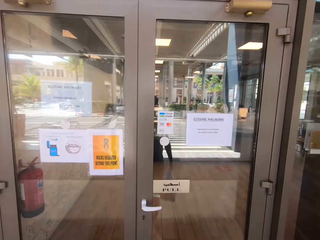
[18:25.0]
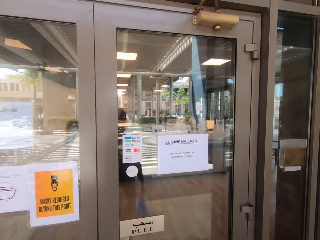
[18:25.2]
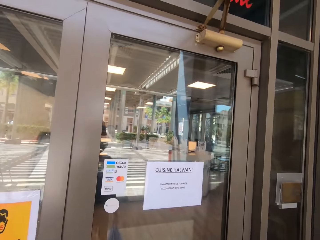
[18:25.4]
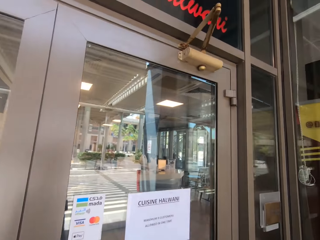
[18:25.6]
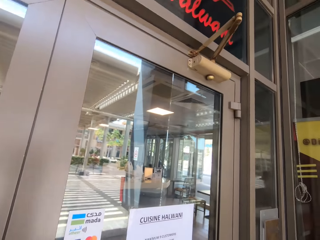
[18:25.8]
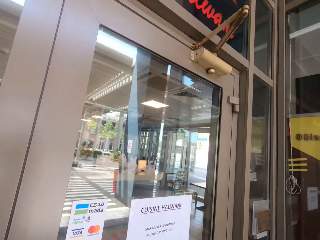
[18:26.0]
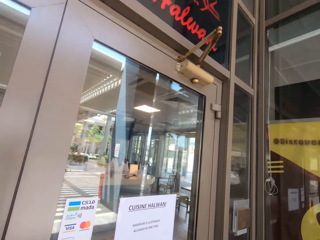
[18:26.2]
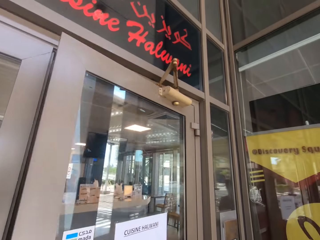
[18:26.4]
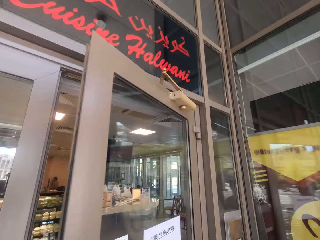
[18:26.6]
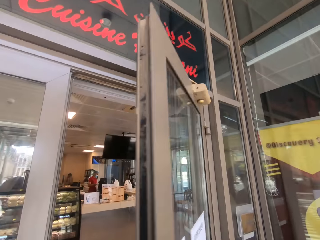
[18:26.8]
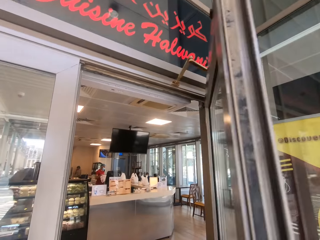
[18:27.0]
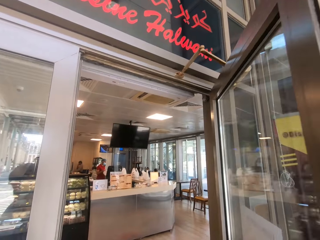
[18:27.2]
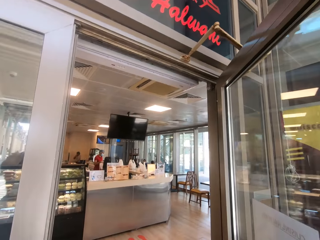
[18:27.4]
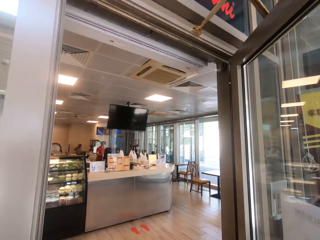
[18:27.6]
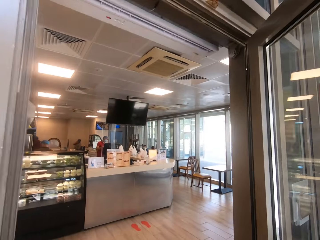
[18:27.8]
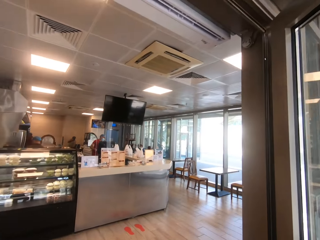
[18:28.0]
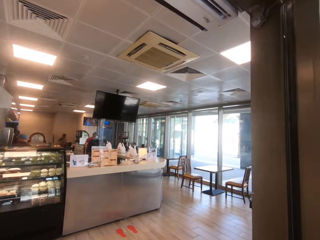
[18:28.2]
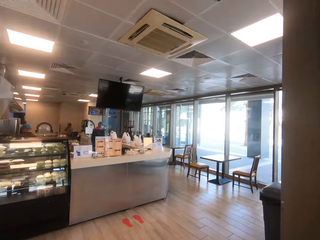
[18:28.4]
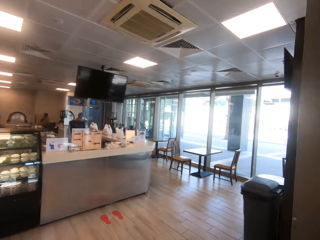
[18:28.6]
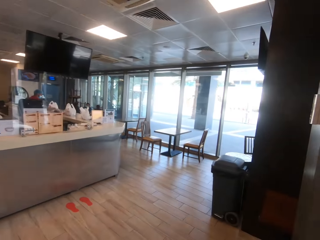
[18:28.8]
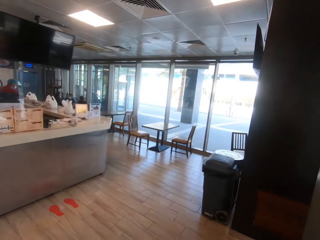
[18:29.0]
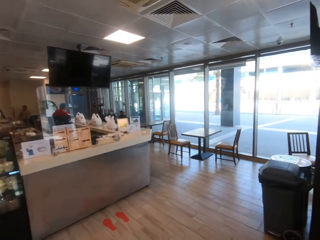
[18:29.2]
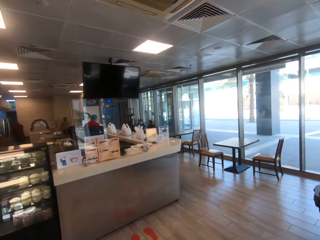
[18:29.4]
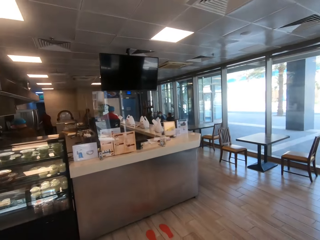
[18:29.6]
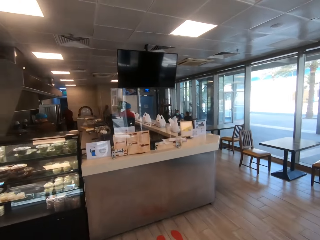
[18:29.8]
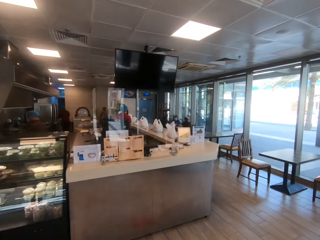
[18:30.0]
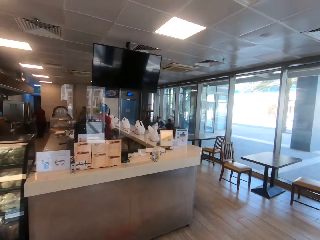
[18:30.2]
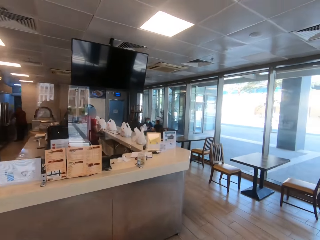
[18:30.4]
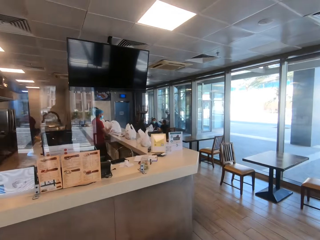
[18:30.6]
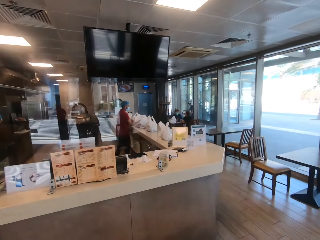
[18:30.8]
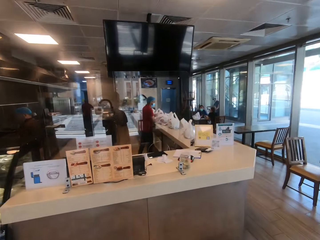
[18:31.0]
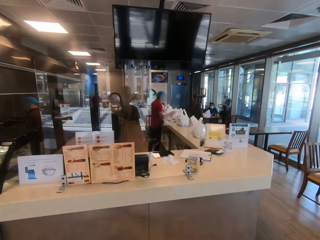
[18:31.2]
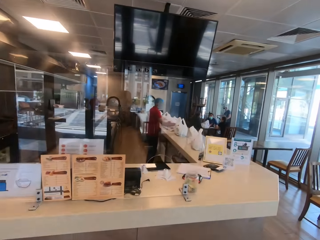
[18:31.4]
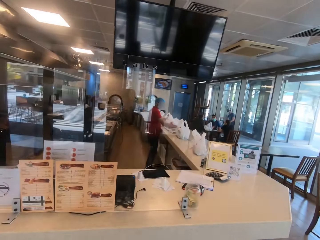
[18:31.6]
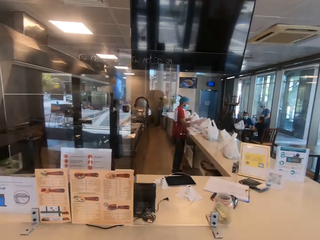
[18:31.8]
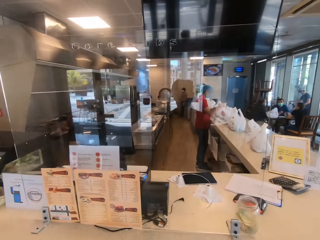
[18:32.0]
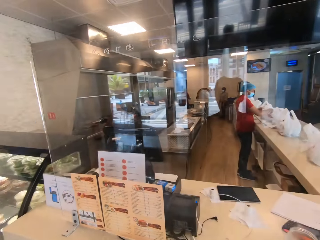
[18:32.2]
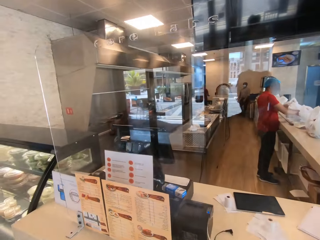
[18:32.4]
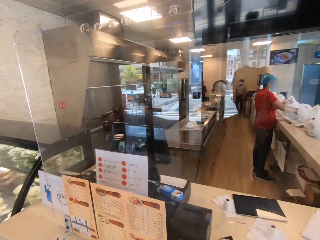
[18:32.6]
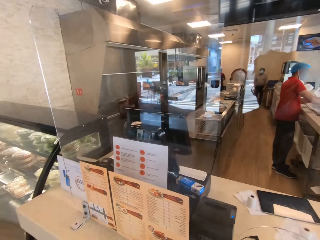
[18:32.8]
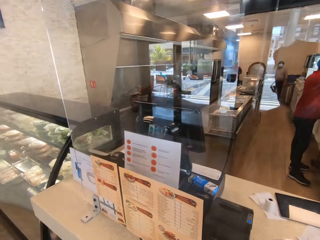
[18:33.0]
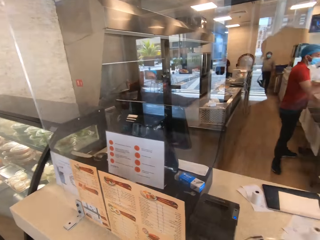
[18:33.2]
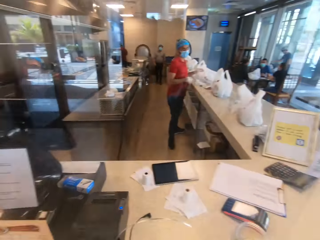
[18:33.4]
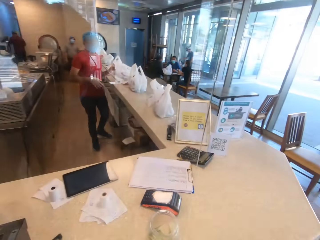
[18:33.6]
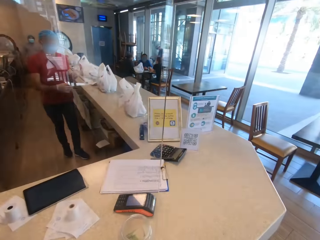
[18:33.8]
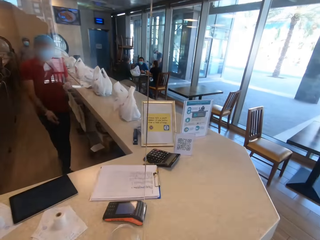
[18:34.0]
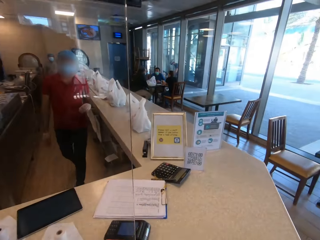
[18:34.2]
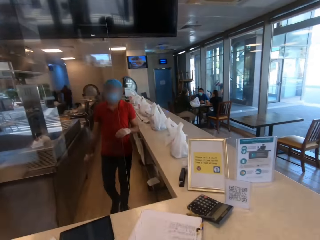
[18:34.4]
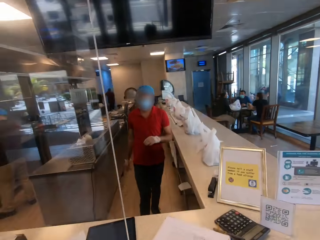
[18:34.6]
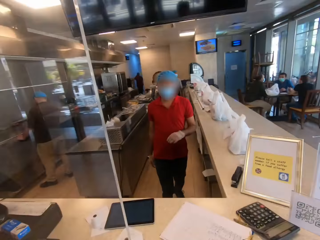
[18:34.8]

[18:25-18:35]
The camera wearer opens the supermarket door. They walk into the supermarket.

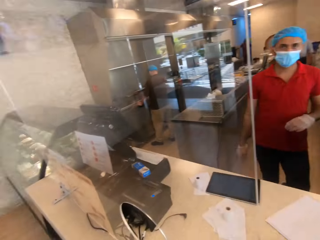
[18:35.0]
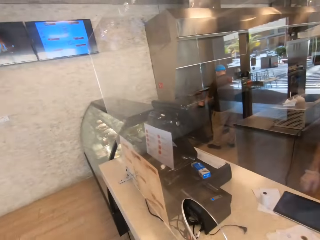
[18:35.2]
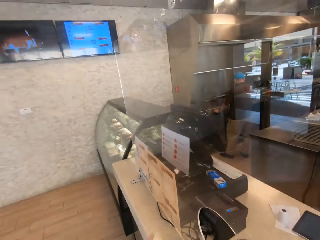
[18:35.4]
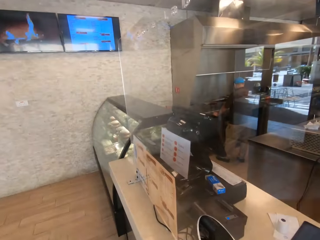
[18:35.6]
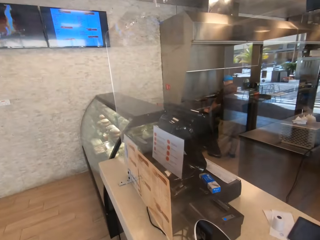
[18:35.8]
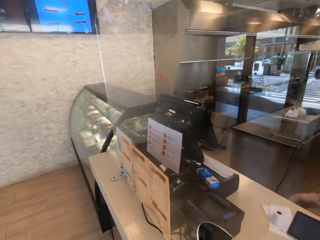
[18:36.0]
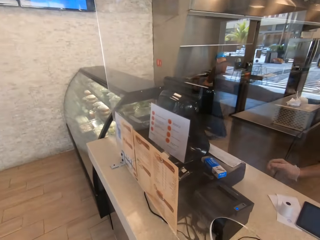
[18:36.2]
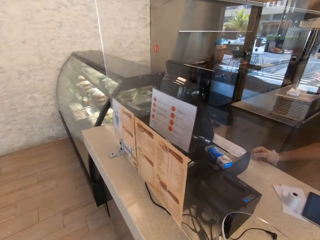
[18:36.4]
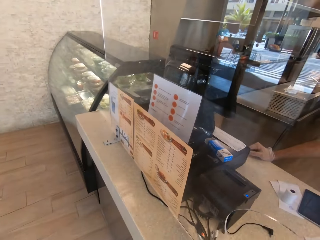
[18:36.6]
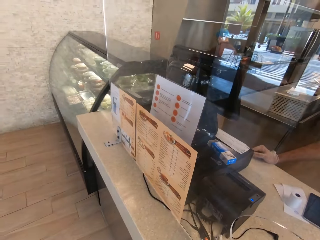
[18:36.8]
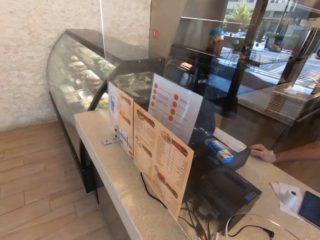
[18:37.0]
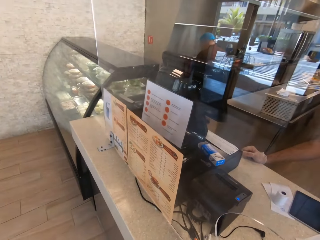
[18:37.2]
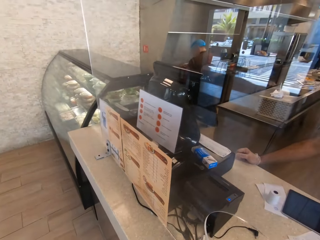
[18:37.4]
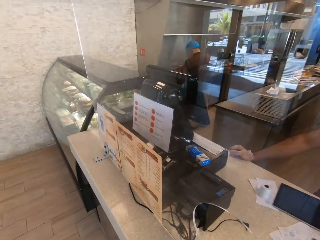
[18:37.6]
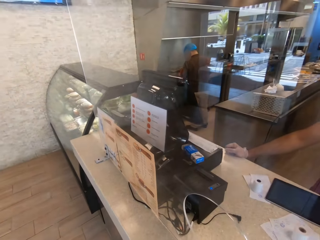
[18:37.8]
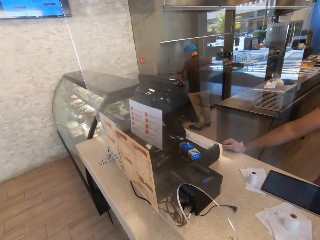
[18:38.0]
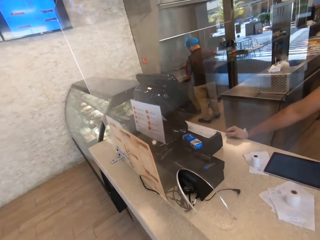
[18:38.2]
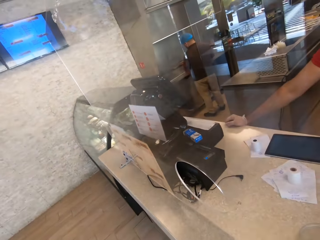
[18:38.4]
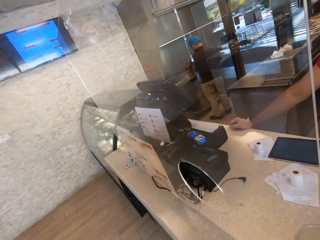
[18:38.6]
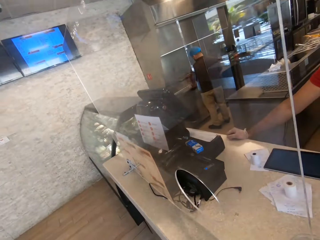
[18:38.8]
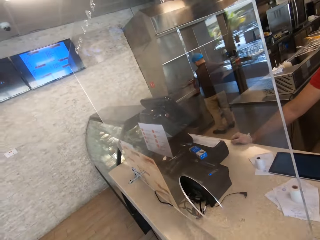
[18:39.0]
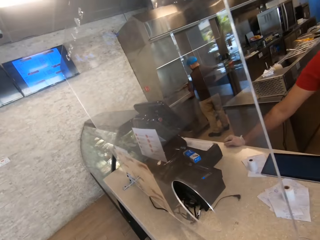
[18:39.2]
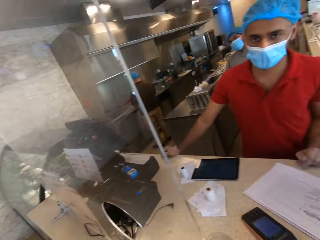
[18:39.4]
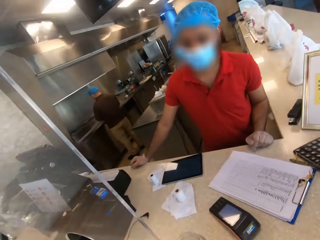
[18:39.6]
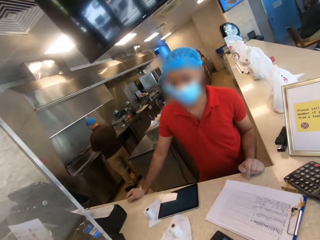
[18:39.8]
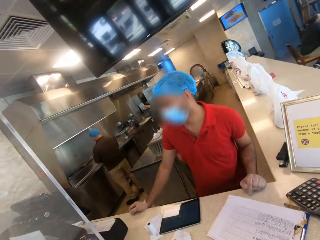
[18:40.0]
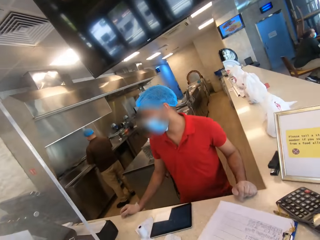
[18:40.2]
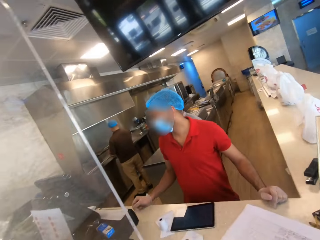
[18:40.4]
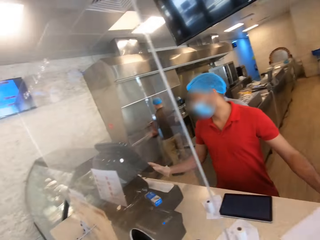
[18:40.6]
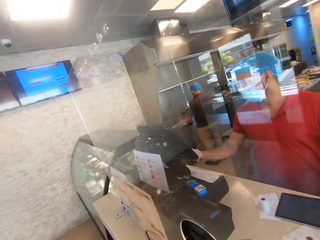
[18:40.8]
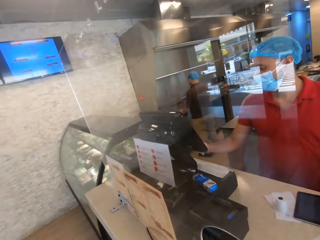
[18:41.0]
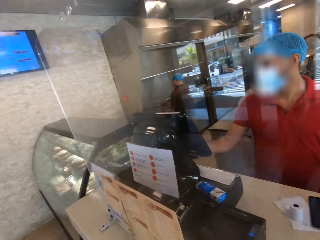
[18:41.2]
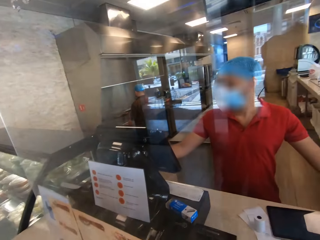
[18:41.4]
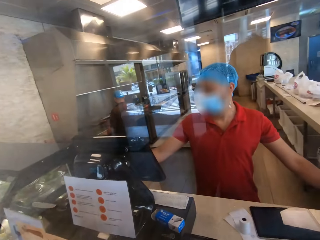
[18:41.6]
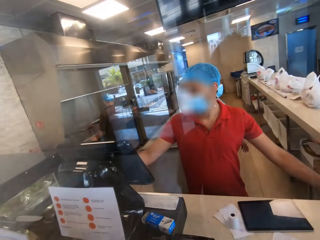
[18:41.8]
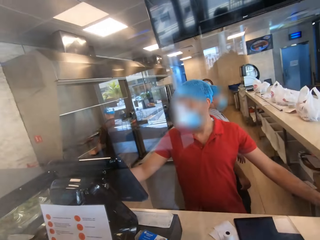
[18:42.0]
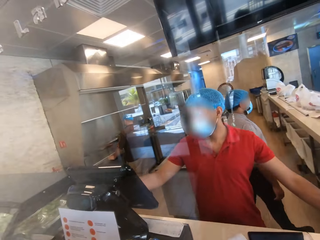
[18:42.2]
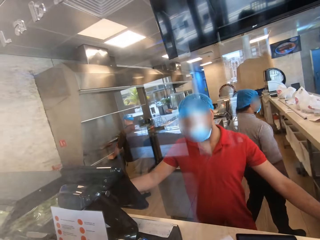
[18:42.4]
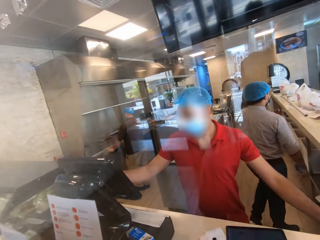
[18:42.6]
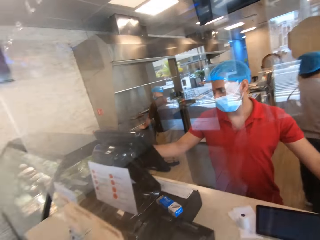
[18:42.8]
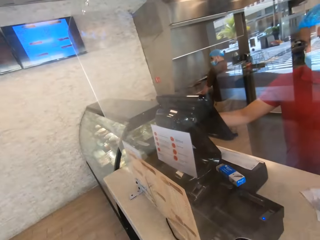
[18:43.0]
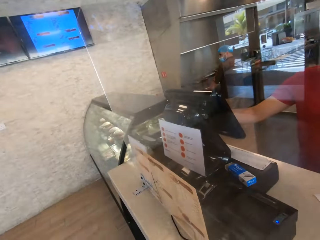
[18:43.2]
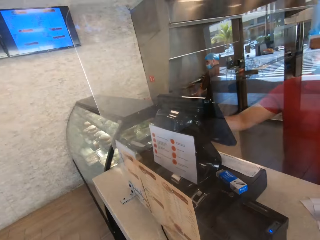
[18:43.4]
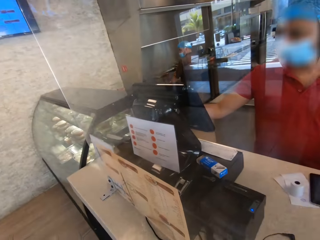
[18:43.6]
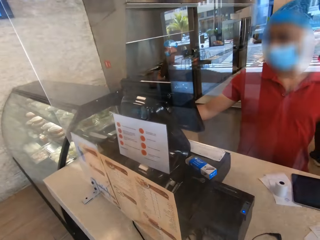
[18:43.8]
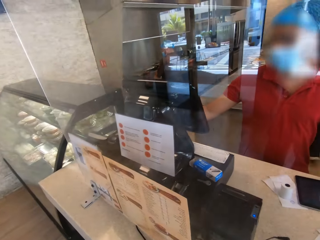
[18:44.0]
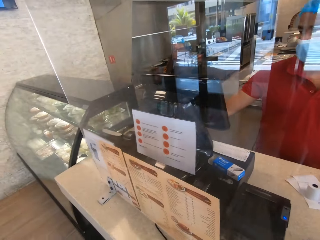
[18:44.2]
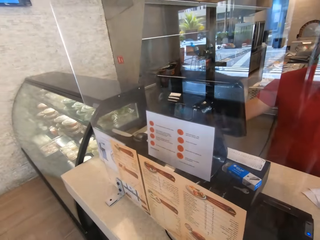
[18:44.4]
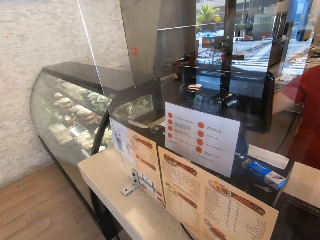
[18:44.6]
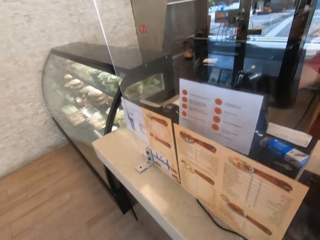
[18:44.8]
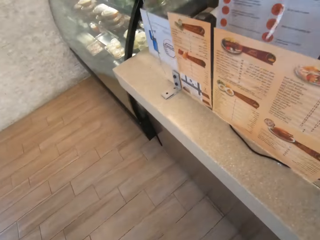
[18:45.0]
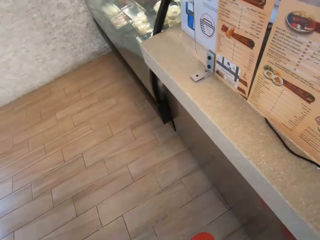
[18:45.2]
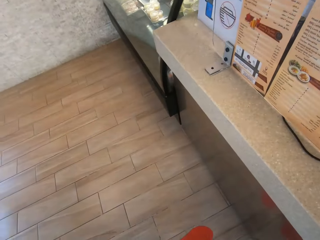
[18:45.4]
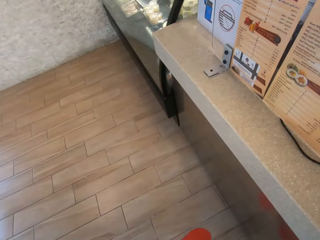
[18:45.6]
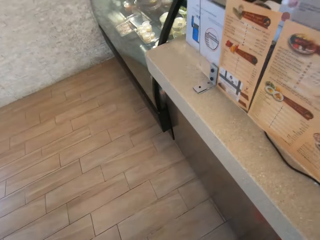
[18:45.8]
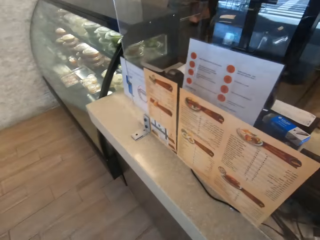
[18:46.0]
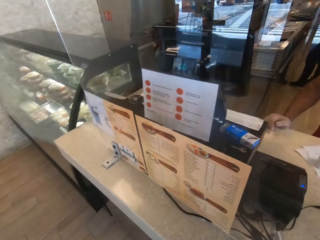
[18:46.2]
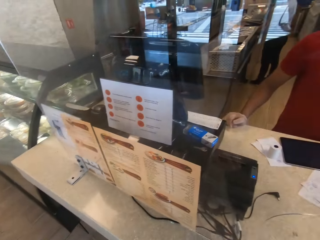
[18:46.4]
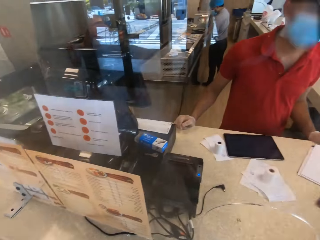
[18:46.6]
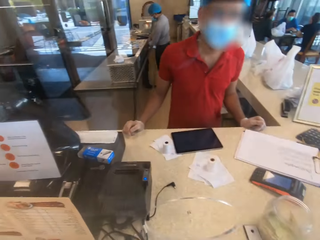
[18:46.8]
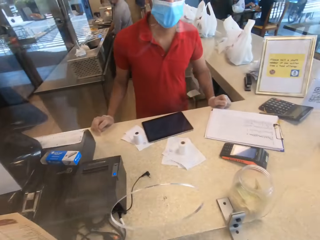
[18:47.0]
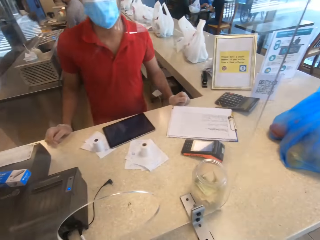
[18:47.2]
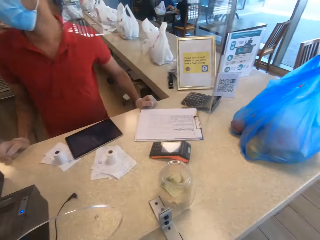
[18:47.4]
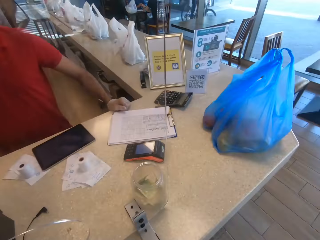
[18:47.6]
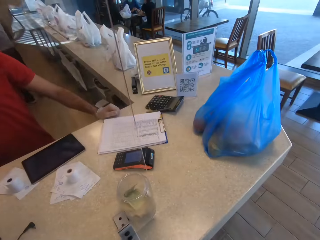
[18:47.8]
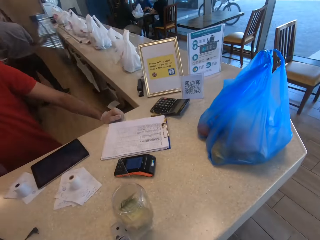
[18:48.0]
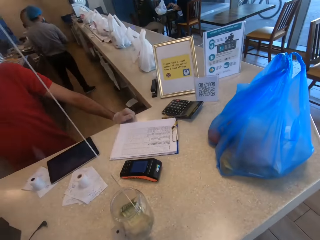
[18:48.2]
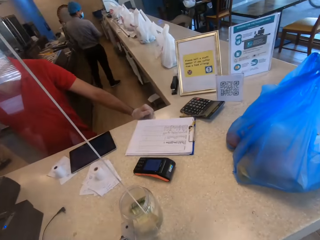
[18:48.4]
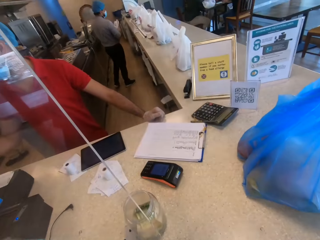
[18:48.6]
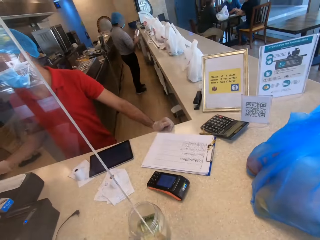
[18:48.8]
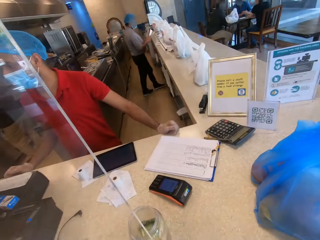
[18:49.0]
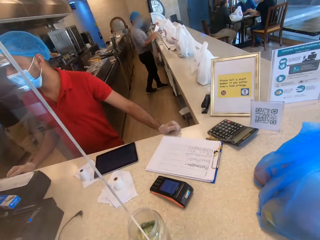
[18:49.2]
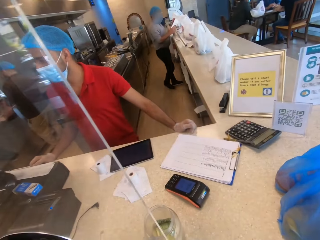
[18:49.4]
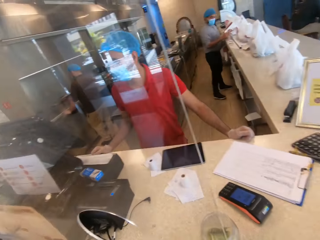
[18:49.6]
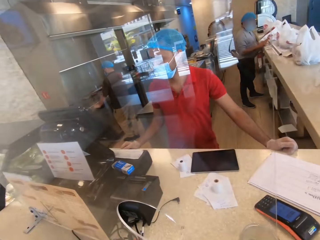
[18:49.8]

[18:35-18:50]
The camera wearer talks to the cashier. The cashier operates on the desktop.
